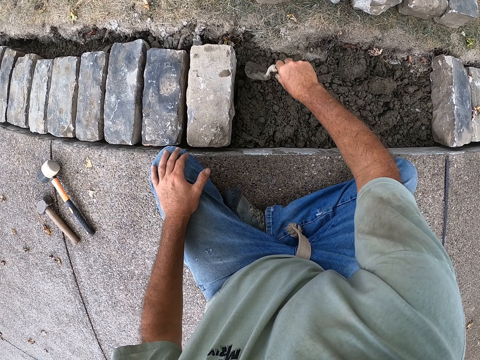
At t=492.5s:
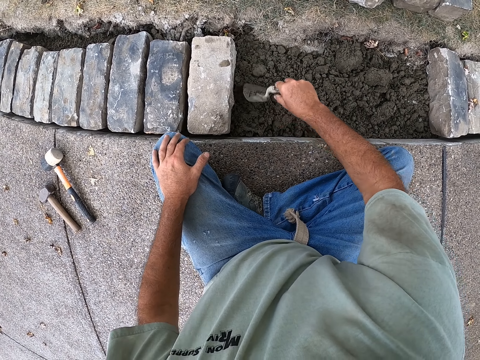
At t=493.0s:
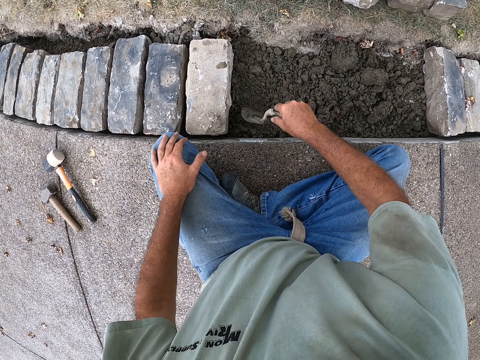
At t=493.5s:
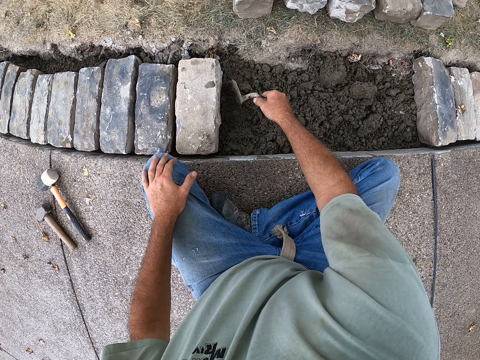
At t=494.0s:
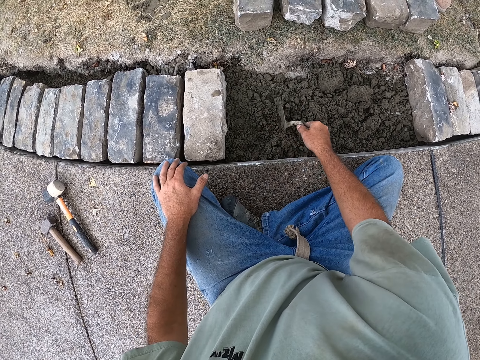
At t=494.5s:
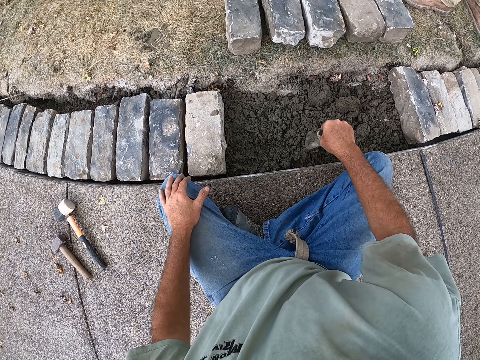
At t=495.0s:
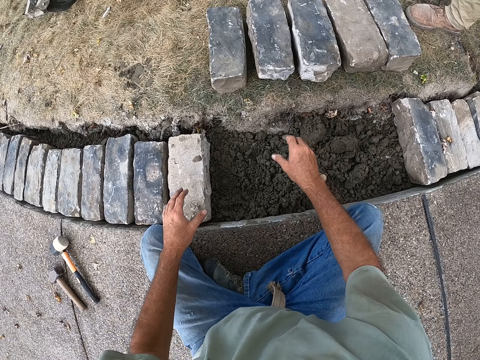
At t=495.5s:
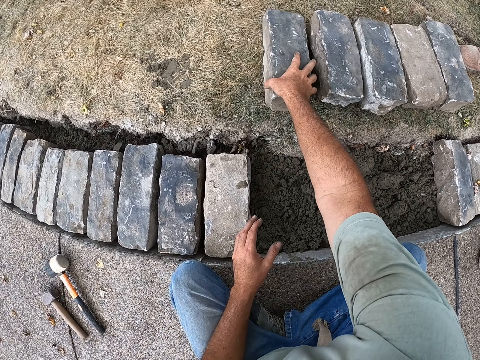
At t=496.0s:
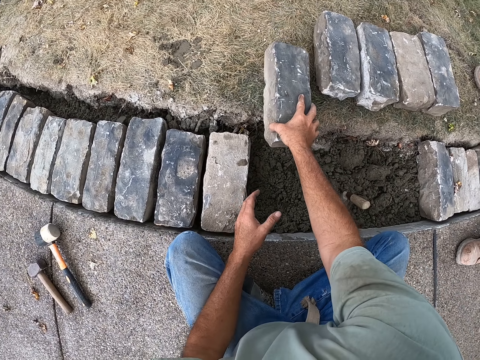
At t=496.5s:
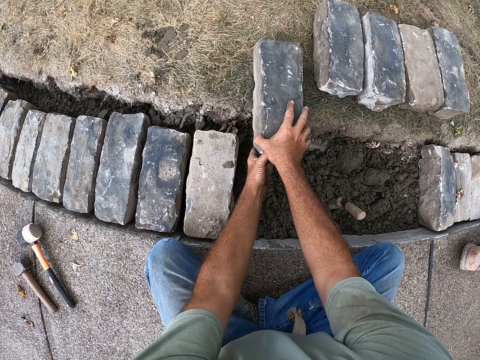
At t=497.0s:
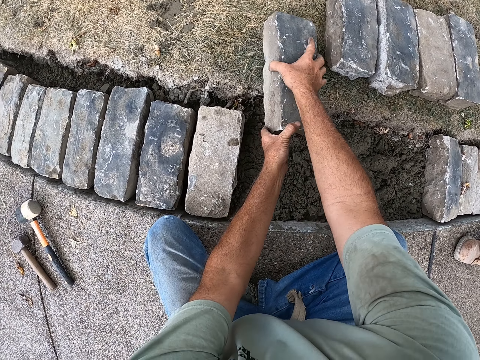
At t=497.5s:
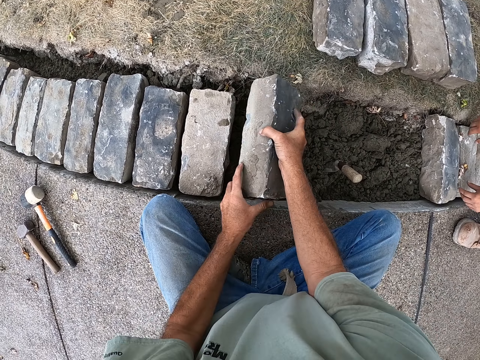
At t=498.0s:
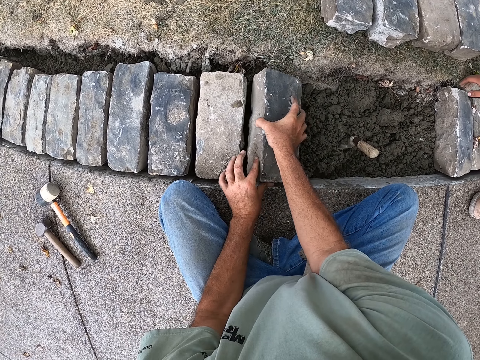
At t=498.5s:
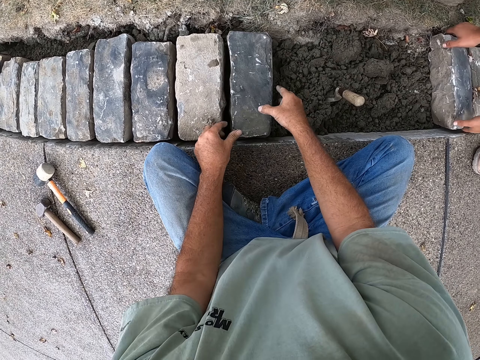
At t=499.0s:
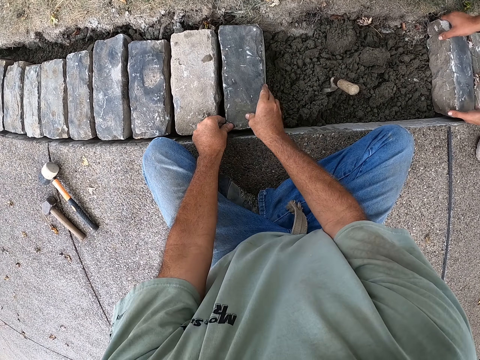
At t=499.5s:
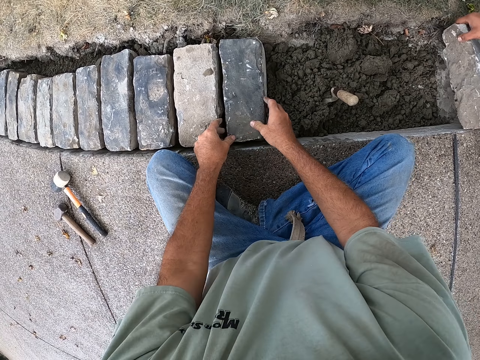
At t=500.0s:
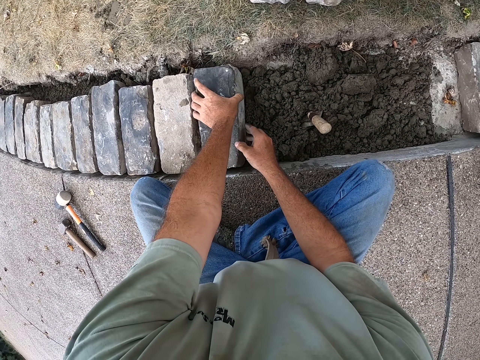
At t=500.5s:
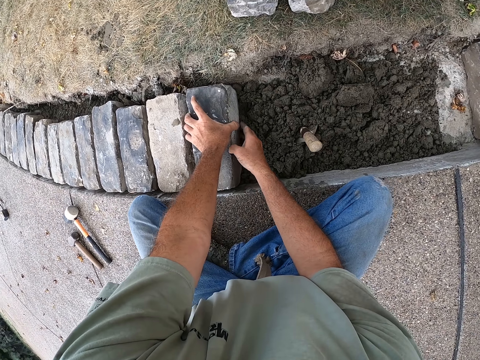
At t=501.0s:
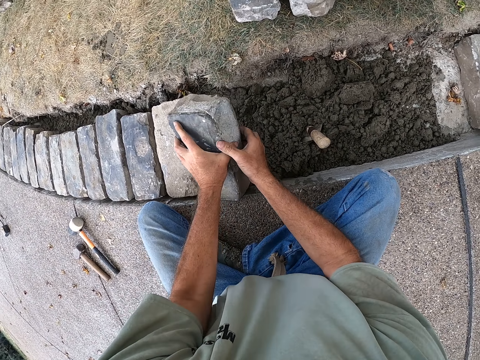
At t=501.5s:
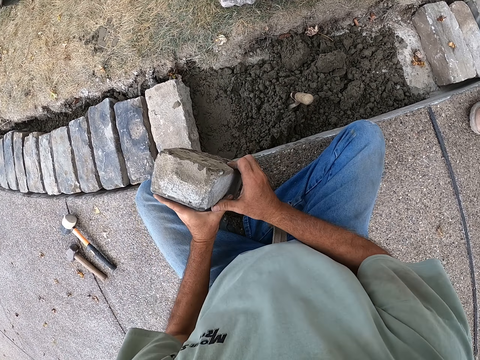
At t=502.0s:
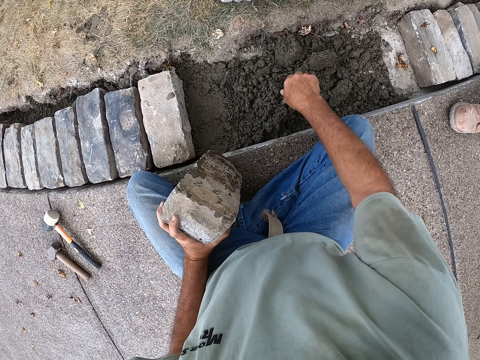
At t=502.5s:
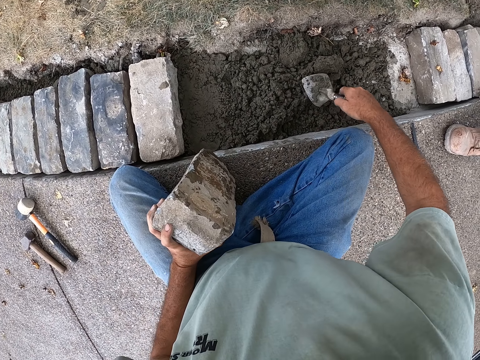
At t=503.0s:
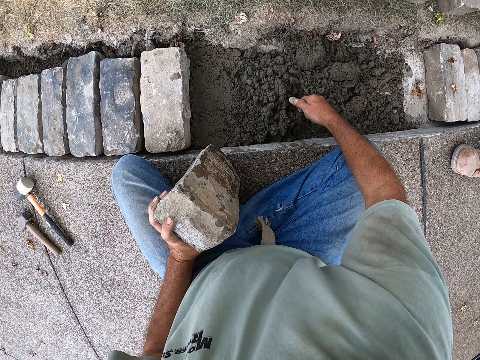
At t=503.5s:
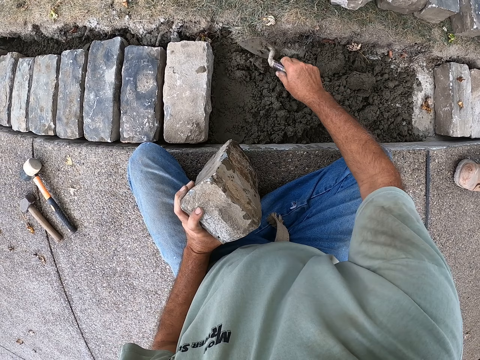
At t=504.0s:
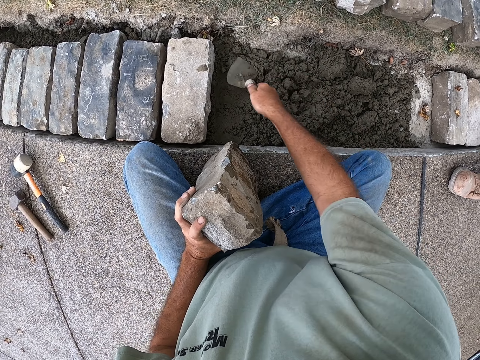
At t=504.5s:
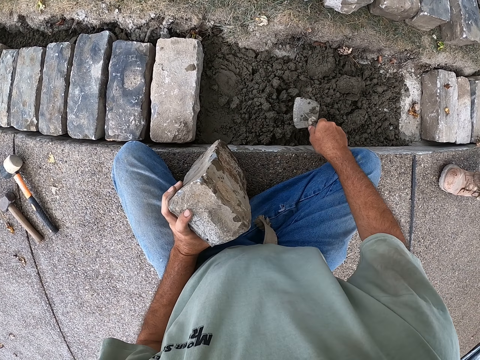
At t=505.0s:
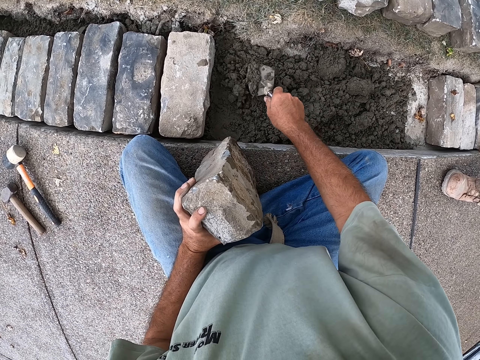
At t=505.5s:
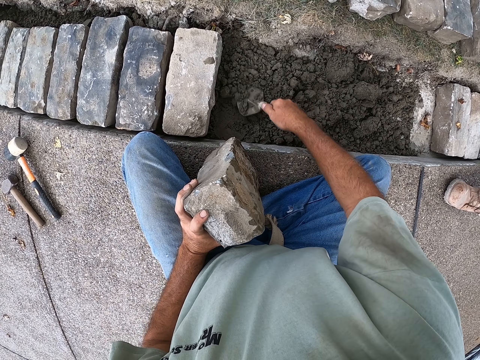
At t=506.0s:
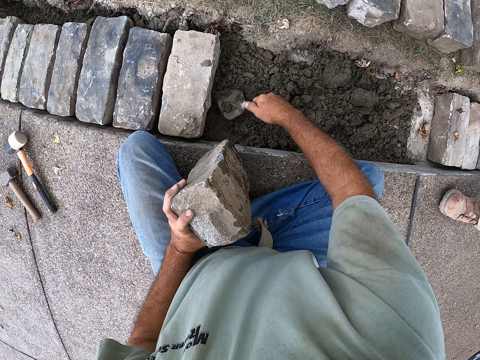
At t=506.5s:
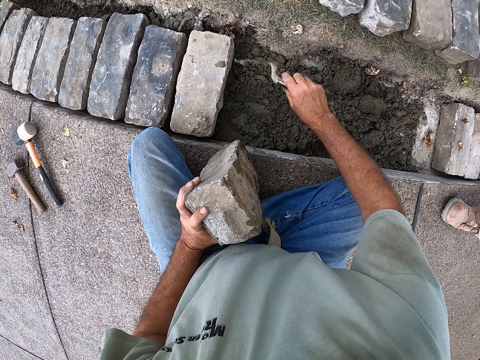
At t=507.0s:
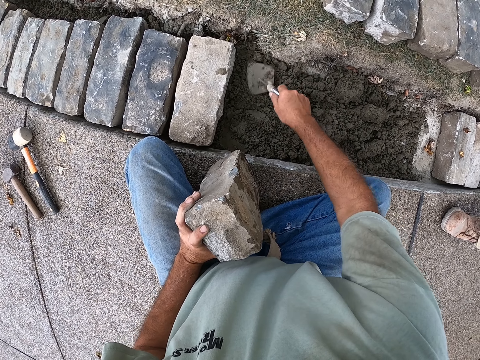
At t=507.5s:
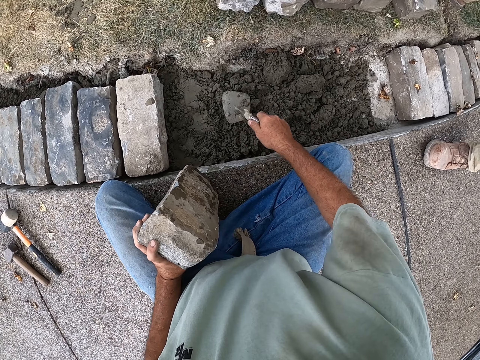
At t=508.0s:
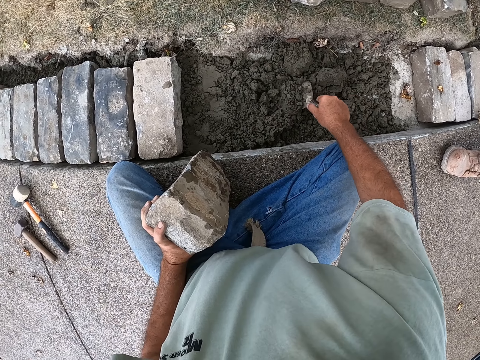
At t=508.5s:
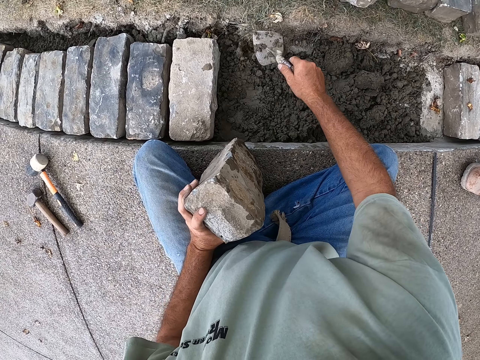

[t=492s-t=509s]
The camera wearer puts the trowel on the sand. They pick up the brick from the ground. They put the brick on the sand. They hold the brick. They hold the trowel. They spread the sand with the trowel. They scoop the sand. They mix the sand.

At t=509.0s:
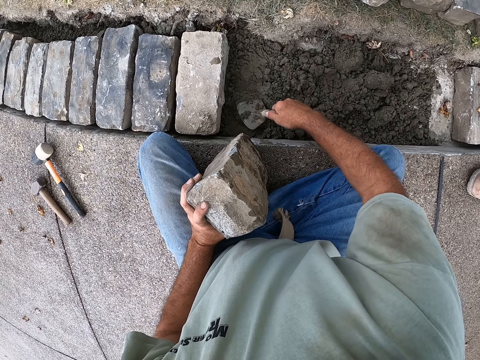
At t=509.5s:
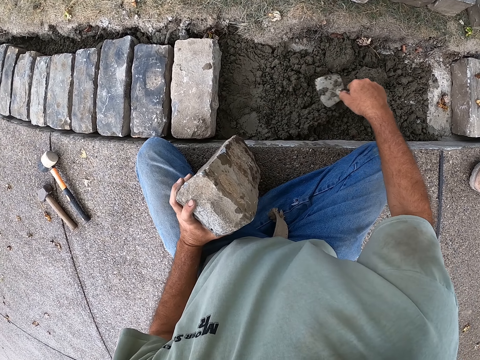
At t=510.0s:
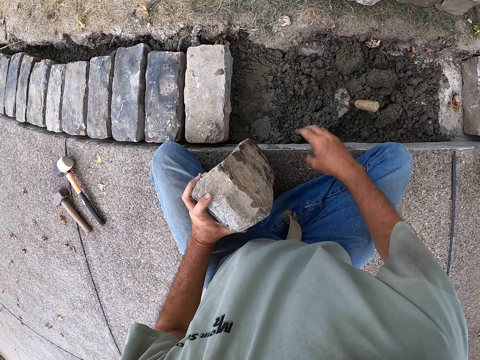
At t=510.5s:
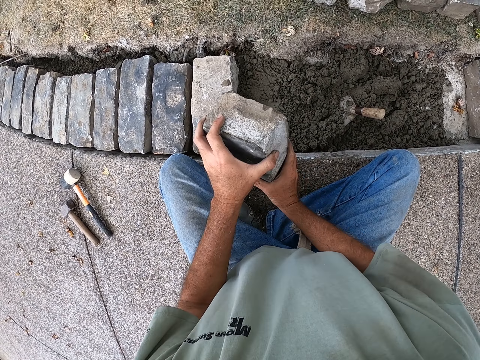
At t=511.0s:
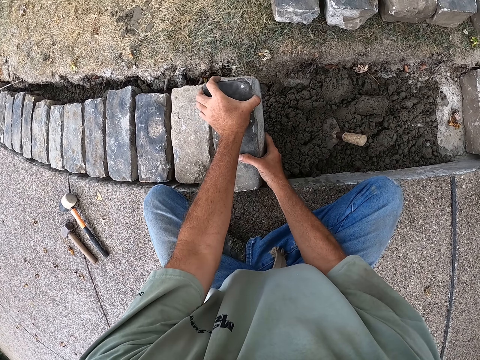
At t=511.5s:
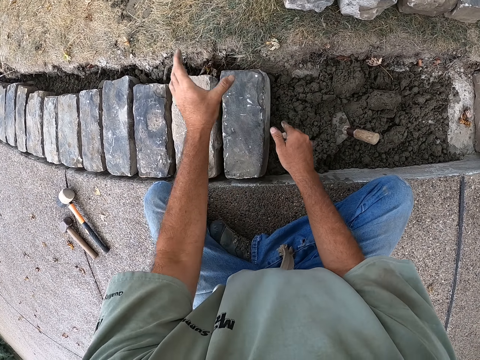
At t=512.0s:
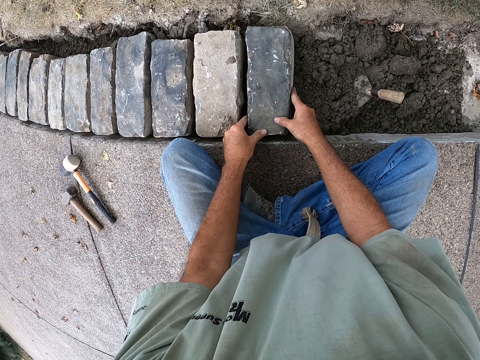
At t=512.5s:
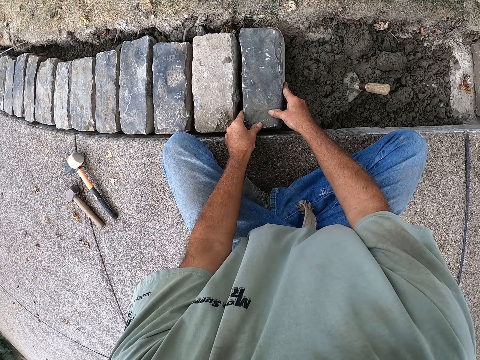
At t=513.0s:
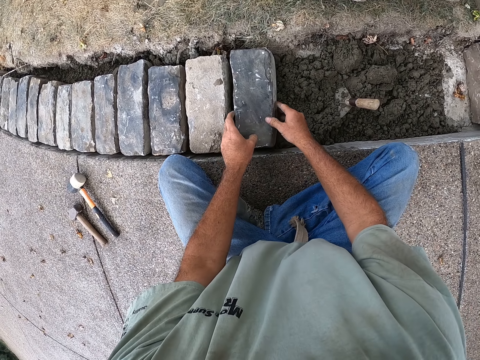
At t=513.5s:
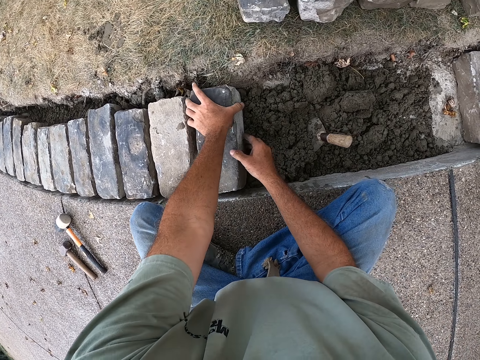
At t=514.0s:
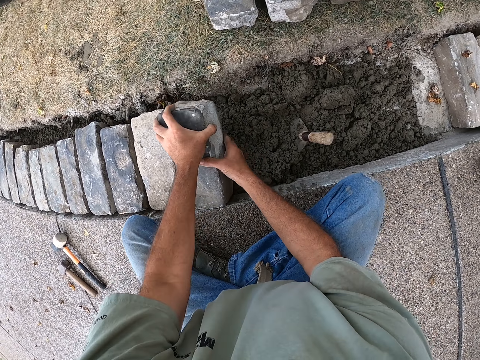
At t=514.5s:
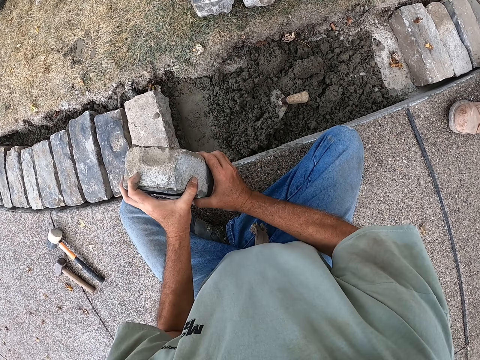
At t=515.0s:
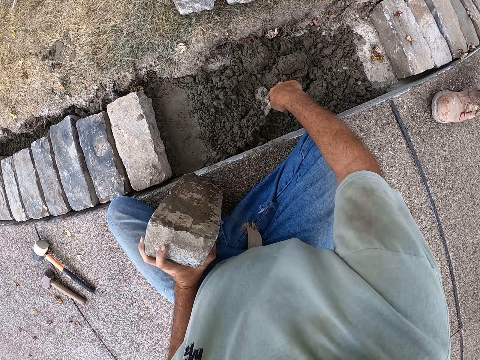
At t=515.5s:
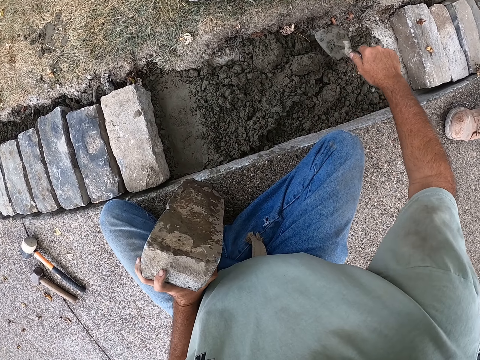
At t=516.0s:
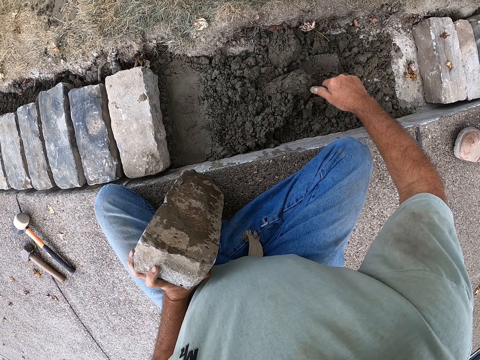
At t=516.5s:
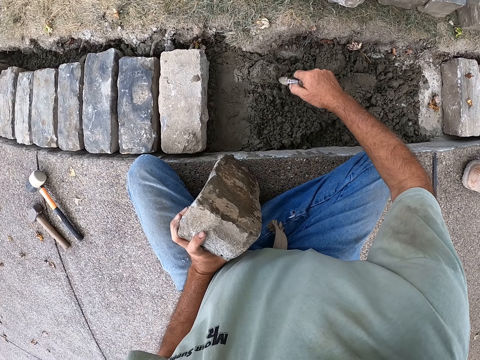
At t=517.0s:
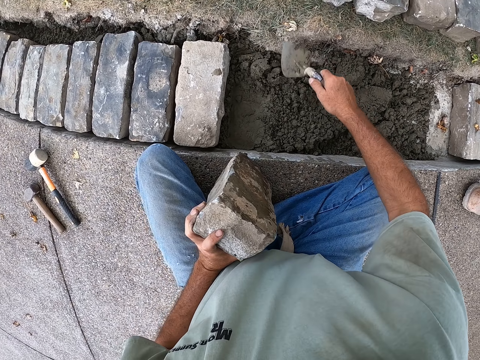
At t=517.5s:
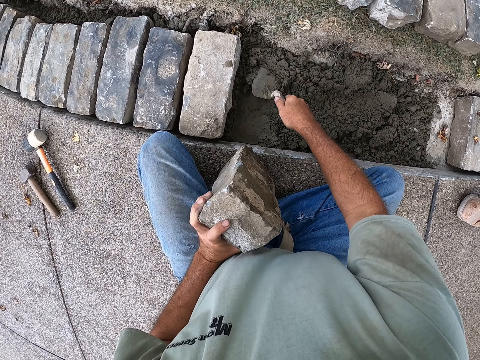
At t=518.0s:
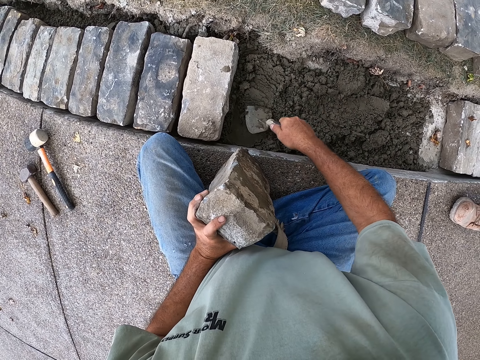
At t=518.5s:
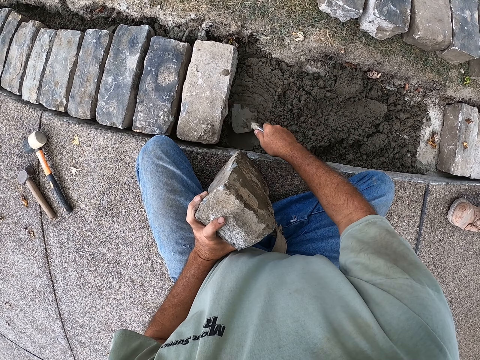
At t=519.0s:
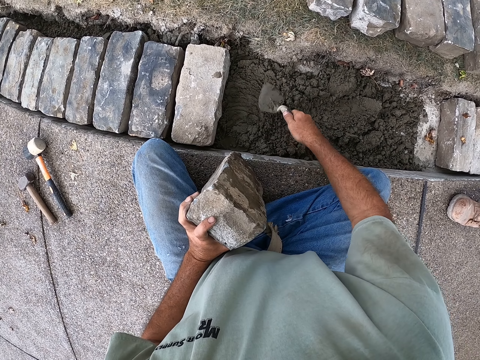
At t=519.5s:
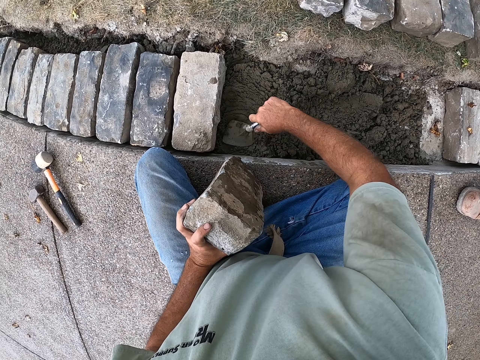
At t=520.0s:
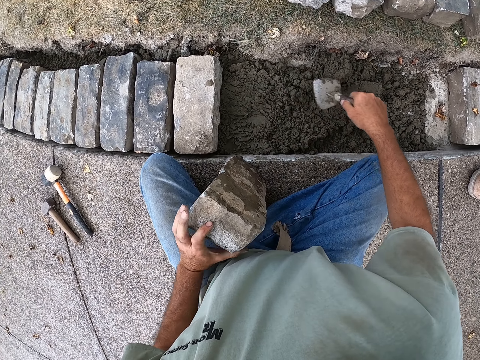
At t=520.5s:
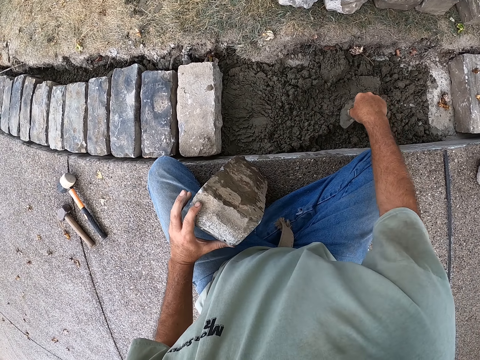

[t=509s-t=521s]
The camera wearer puts the trowel on the sand. They hold the brick. They put the brick on the sand. They hold the brick. They remove the brick from the sand. They hold the trowel. They spread sand with the trowel. They scoop the sand. They pour the sand down. They mix the sand.
